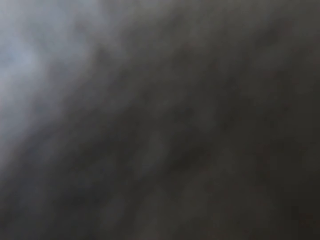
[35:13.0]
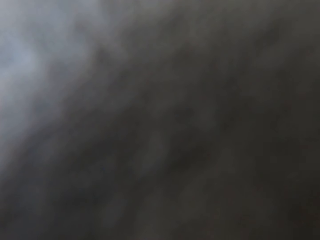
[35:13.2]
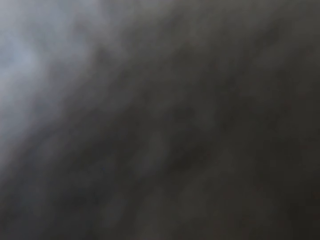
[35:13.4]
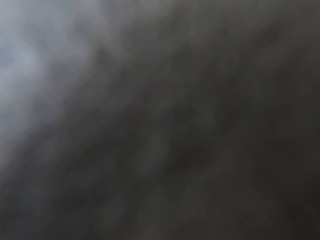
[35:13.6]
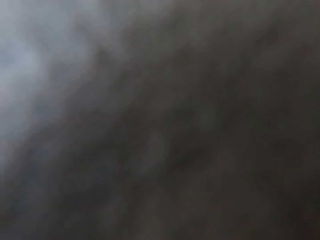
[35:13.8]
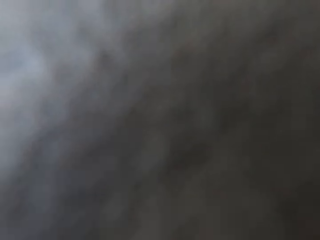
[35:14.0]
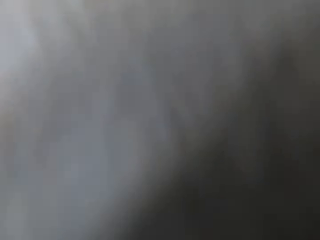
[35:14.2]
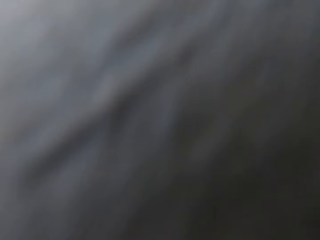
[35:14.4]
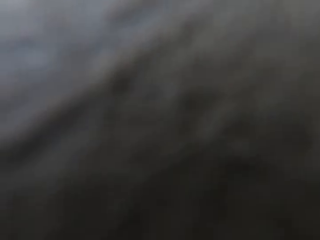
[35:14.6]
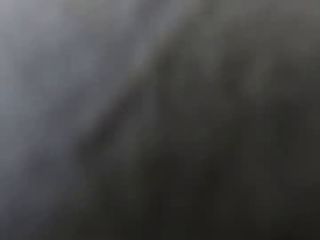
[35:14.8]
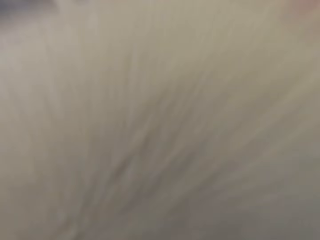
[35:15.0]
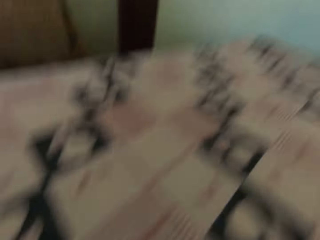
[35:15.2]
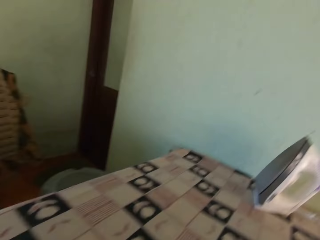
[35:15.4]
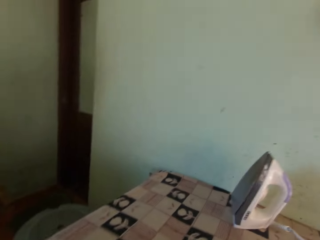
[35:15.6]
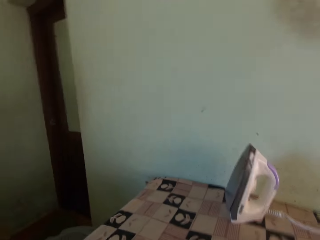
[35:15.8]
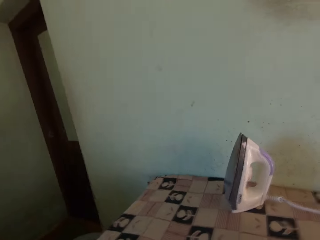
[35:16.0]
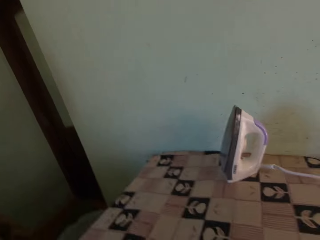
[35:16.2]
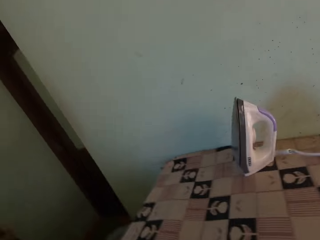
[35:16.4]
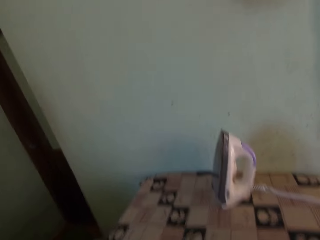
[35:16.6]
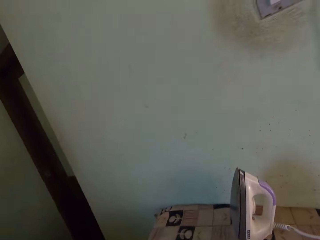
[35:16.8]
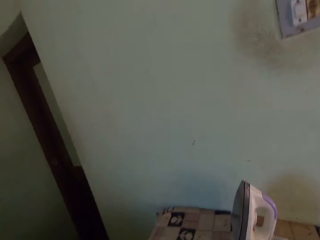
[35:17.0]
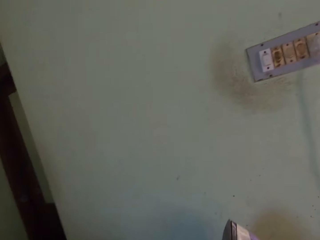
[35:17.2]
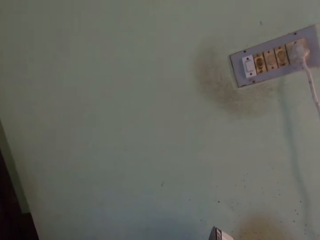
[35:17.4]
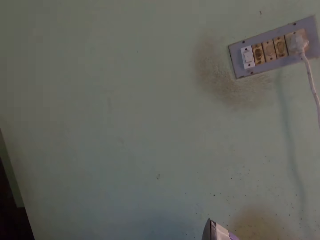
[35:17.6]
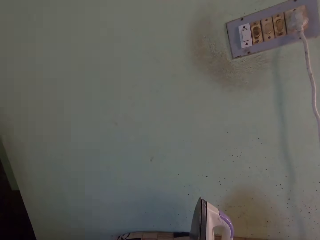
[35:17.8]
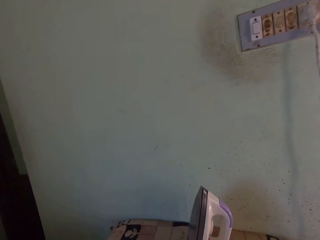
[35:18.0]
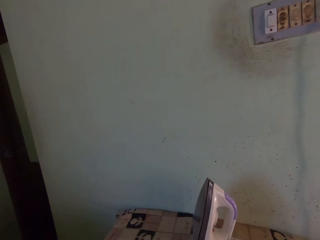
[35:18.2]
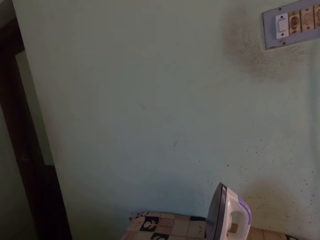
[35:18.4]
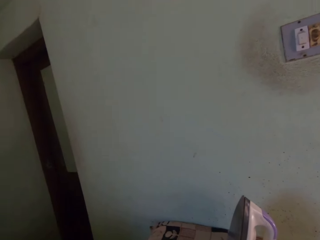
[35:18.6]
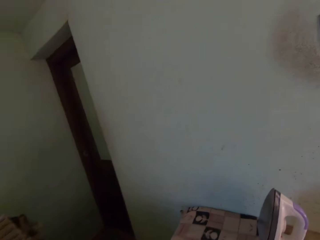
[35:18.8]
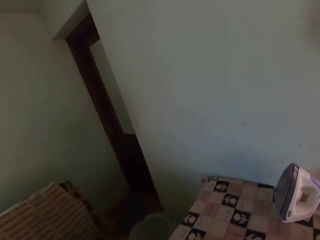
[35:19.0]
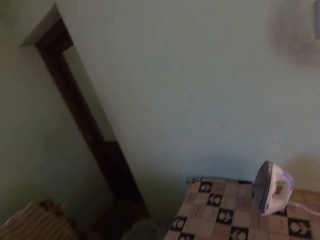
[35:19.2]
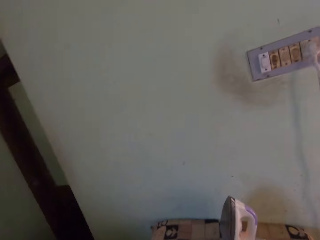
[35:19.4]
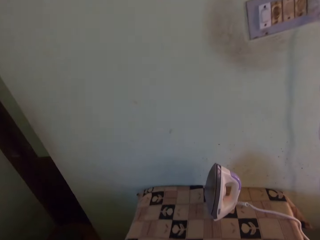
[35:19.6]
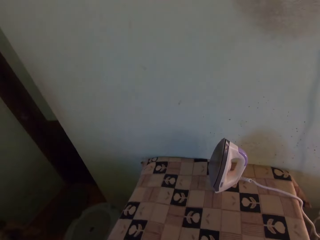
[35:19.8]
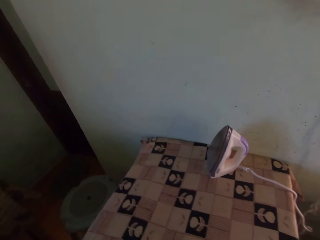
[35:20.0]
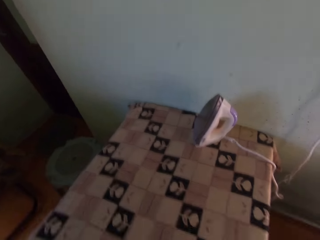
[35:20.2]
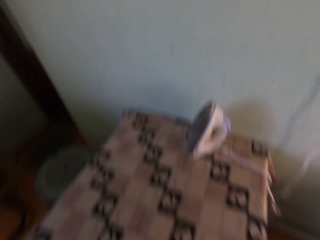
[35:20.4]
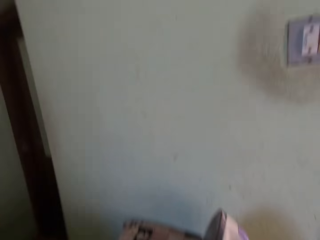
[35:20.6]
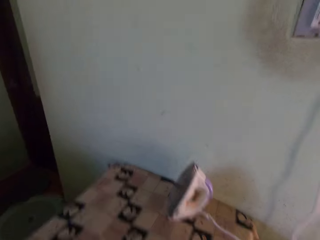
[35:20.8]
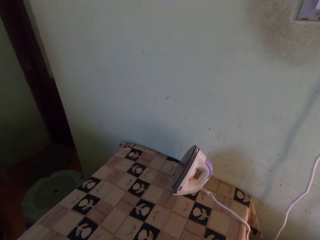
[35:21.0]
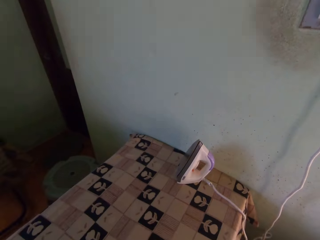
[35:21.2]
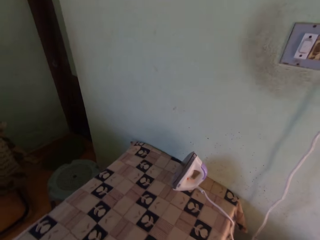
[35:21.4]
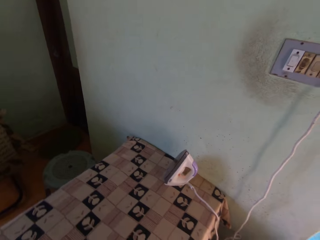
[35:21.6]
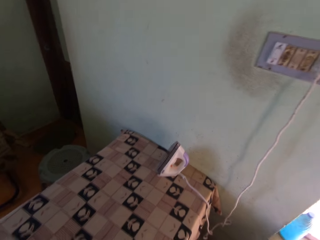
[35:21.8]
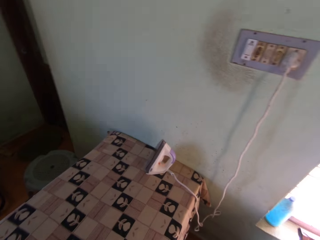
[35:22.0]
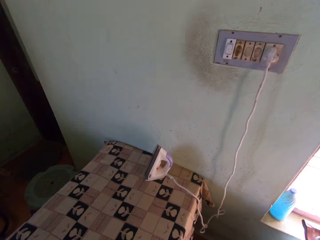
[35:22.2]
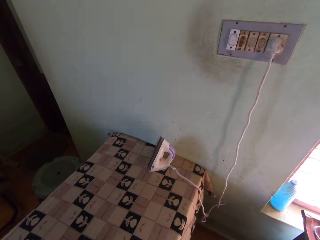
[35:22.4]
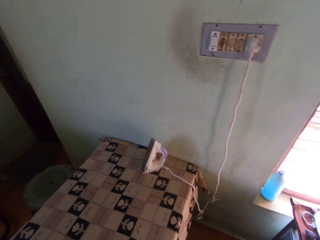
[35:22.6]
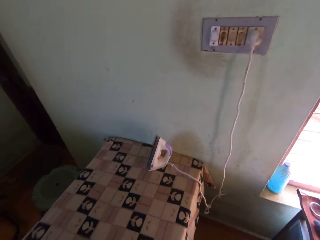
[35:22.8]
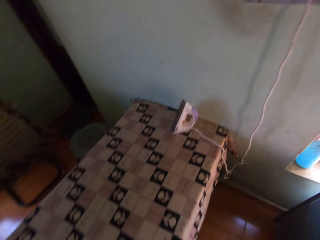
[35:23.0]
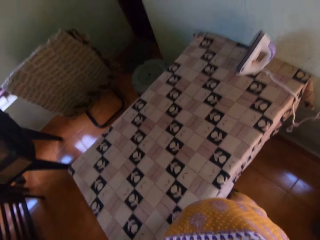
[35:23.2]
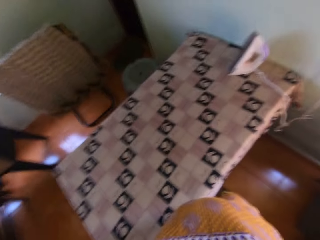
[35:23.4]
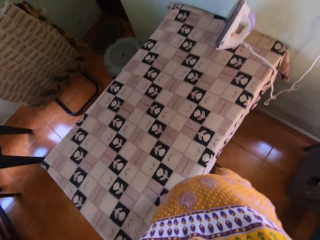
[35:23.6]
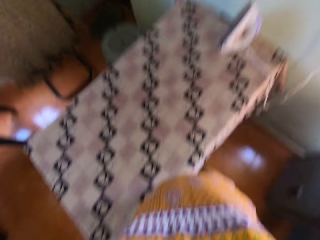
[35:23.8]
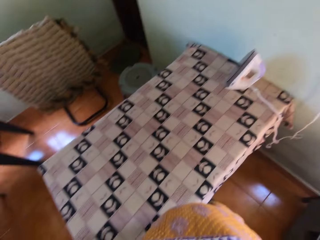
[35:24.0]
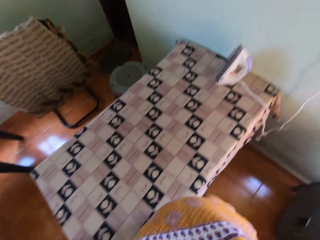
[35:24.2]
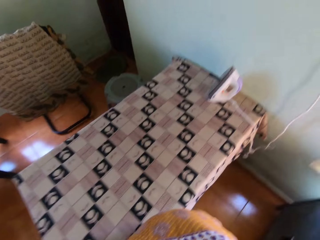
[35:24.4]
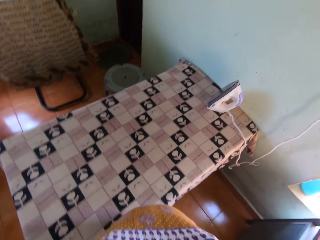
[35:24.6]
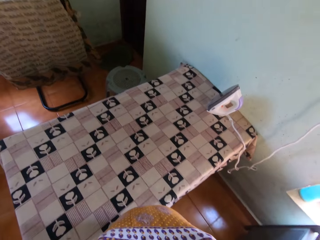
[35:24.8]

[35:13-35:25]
The camera wearer picks the camera from the table with both hands. She wears the camera on her head with both hands. She fixes the camera.

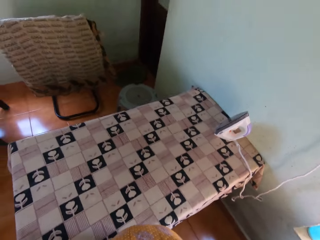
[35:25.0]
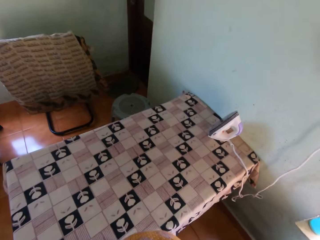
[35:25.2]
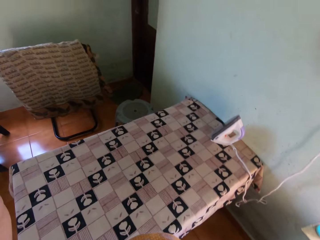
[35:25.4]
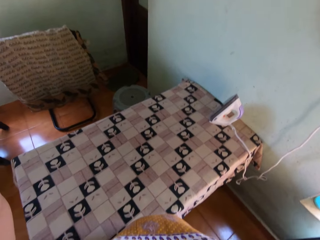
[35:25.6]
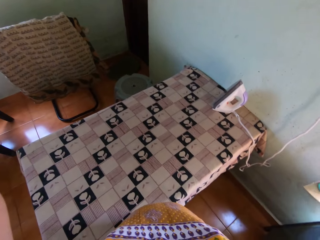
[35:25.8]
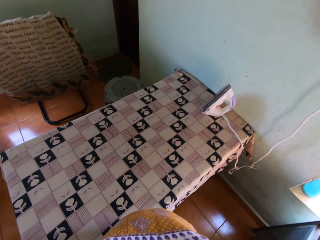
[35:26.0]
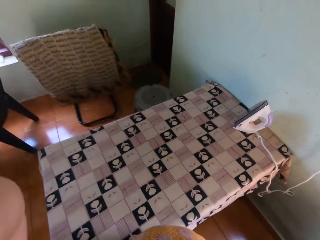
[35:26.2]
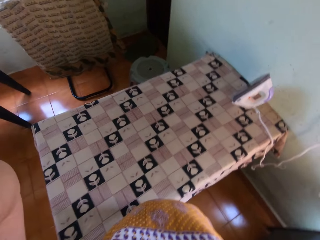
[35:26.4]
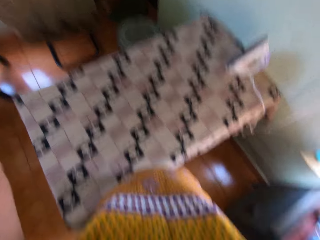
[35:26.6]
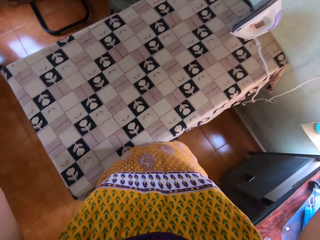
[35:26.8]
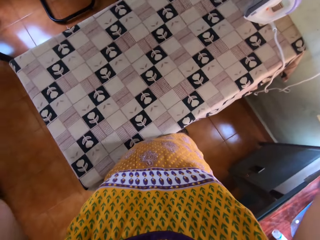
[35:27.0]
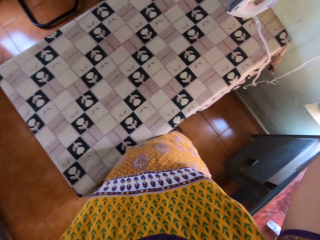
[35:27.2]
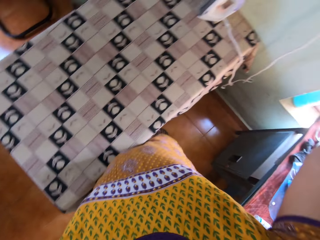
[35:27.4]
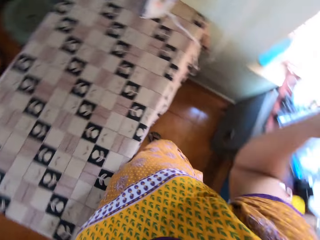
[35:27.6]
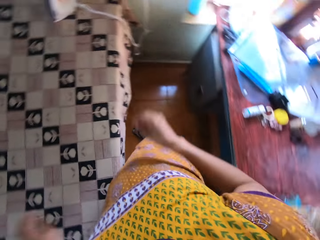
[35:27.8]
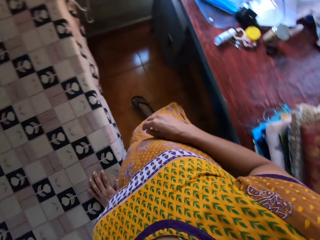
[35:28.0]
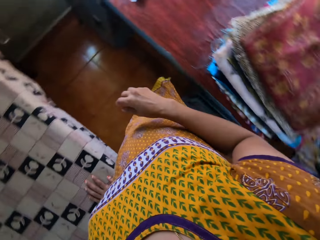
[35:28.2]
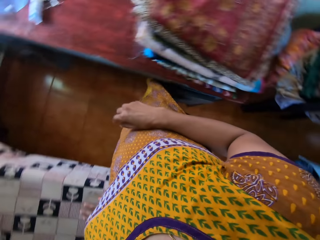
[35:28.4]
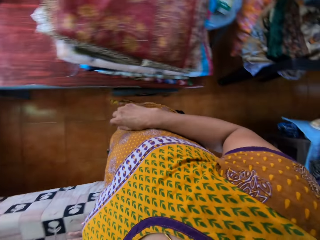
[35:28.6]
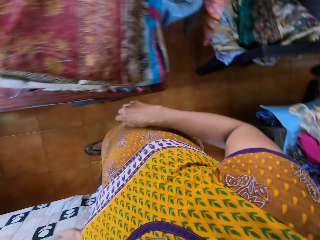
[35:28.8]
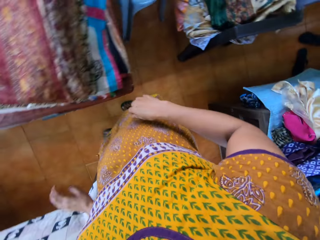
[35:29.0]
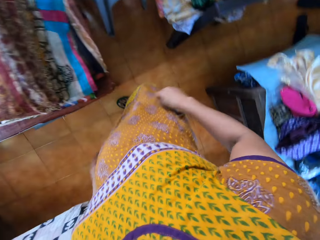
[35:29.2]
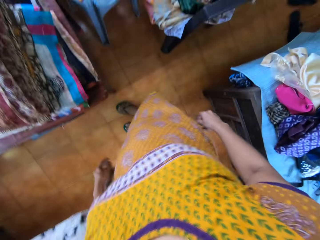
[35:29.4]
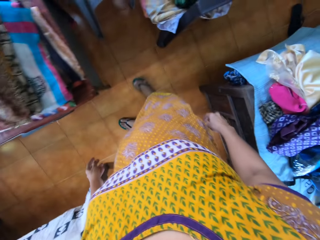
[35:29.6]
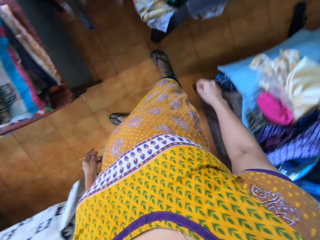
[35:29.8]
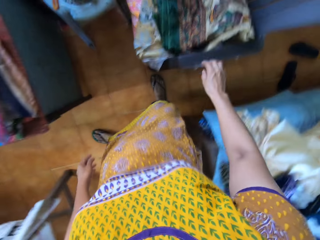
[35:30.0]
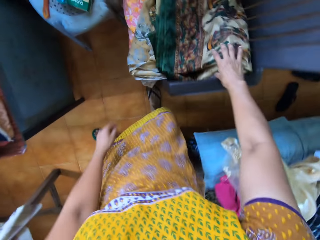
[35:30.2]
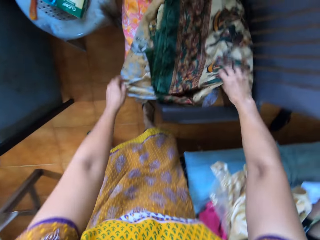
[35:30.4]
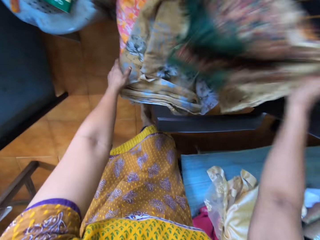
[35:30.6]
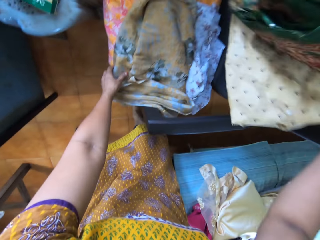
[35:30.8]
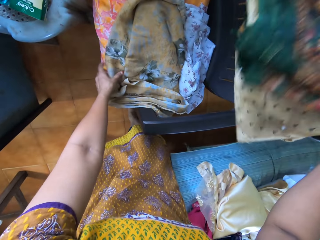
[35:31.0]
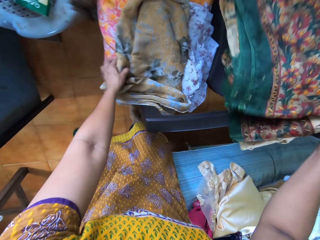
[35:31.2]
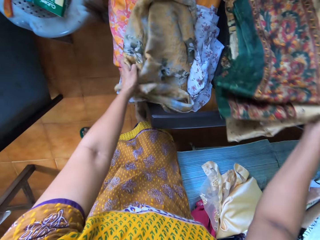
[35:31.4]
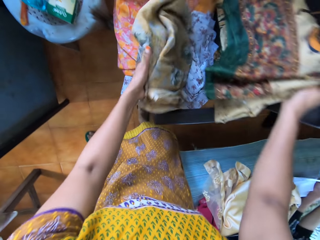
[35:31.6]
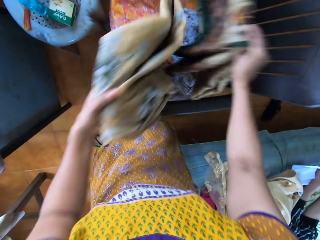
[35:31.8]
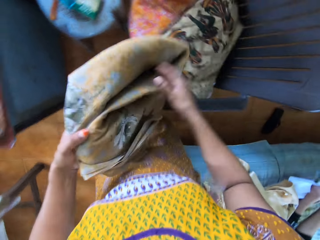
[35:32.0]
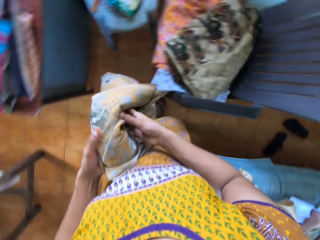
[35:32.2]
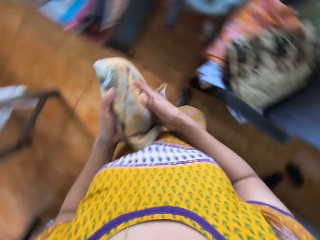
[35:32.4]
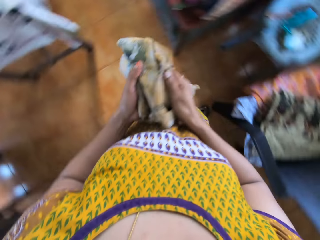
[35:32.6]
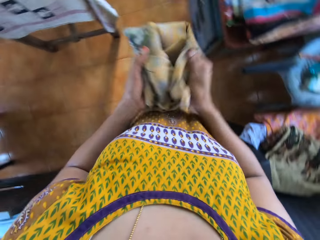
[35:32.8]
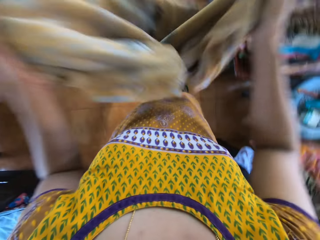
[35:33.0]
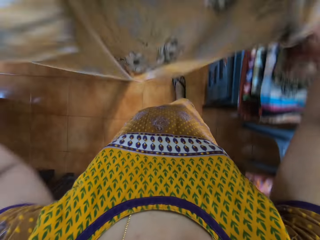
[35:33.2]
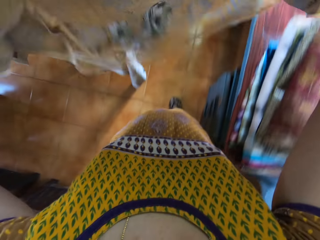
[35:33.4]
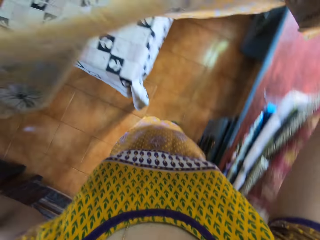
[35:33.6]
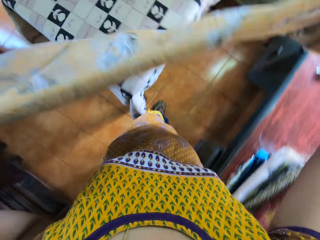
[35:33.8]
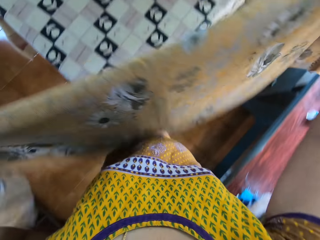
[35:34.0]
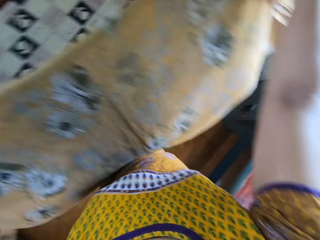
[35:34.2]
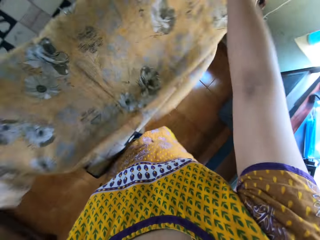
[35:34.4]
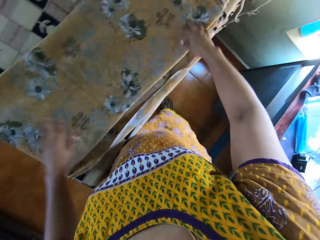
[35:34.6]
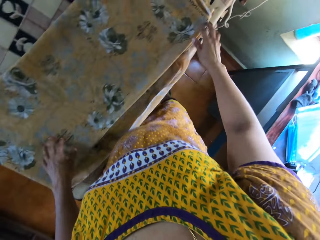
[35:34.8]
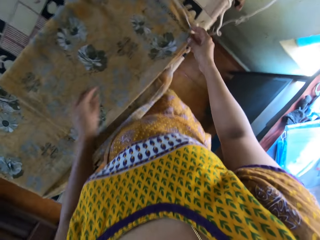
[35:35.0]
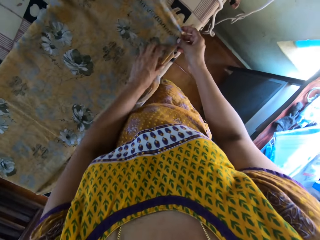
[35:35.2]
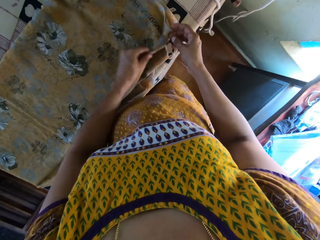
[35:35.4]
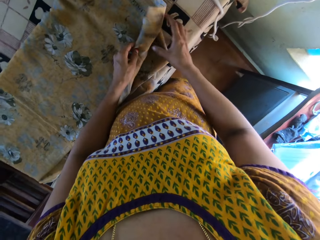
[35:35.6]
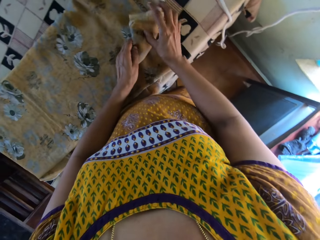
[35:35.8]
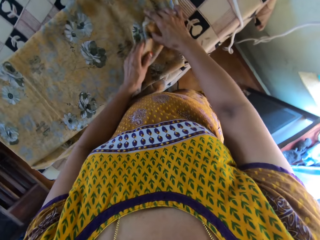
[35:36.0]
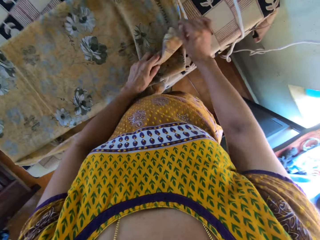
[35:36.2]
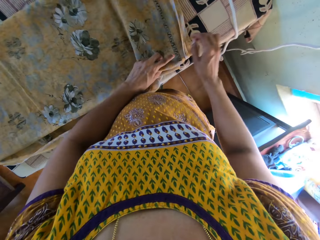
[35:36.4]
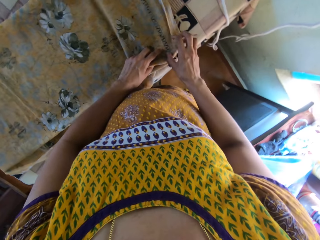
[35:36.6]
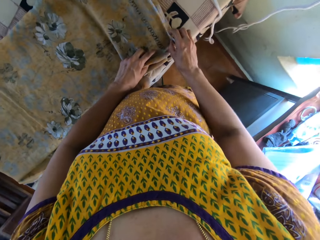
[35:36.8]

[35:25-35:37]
The camera wearer turns around. She picks a piece of cloth from a chair with her right hand. She picks the piece of cloth from the chair with her left hand. She places the piece of cloth in her right hand on the chair. She holds the piece of cloth in her left hand with both hands. She unfolds the piece of cloth in her hands. She places the piece of cloth in her hands on the table. She spreads the cloth on the table. She adjusts the piece of cloth on the table with both hands.
